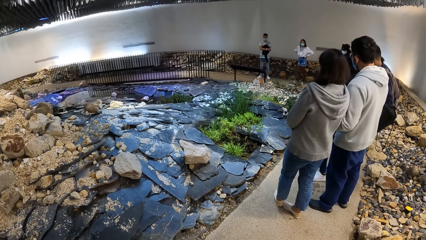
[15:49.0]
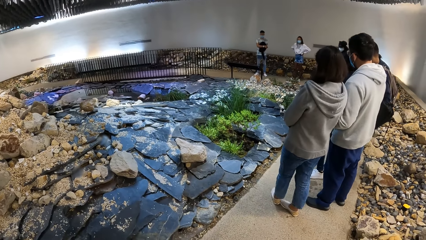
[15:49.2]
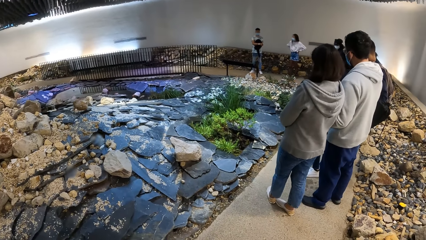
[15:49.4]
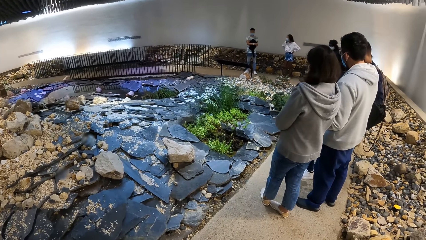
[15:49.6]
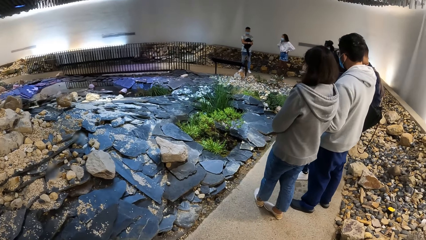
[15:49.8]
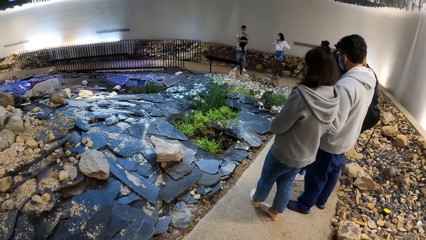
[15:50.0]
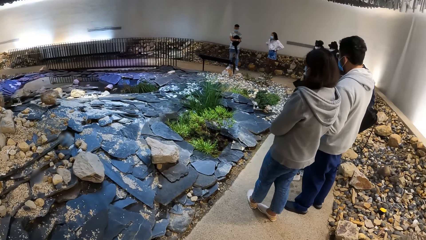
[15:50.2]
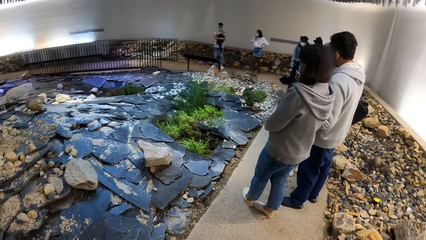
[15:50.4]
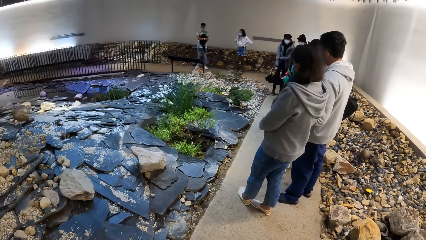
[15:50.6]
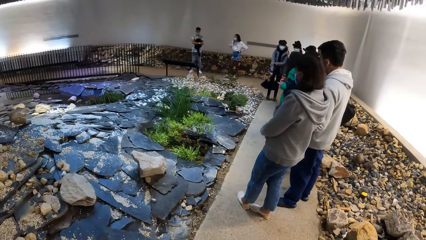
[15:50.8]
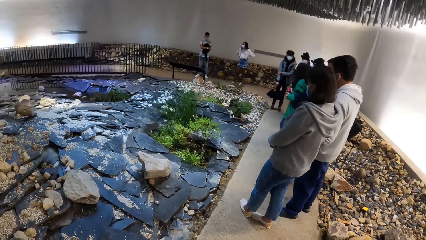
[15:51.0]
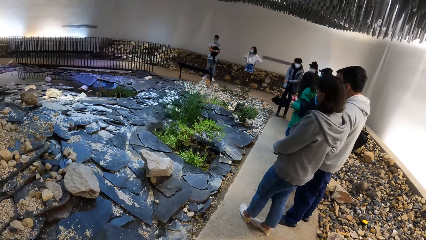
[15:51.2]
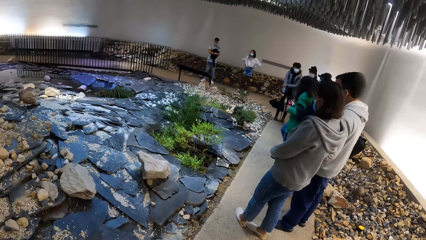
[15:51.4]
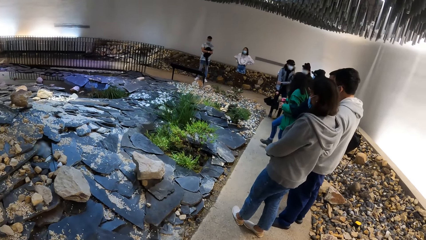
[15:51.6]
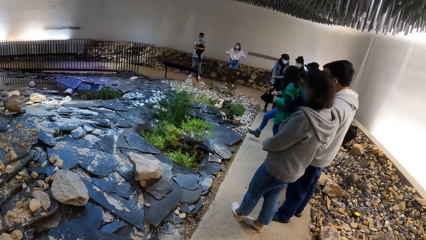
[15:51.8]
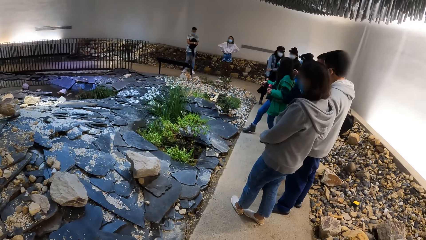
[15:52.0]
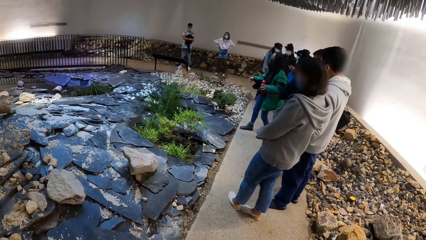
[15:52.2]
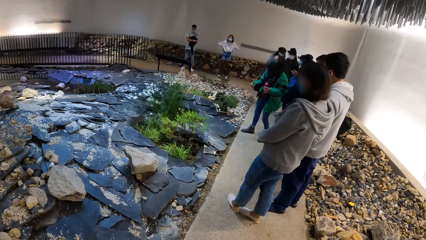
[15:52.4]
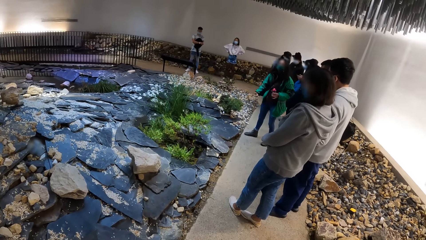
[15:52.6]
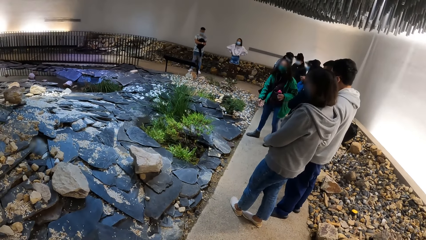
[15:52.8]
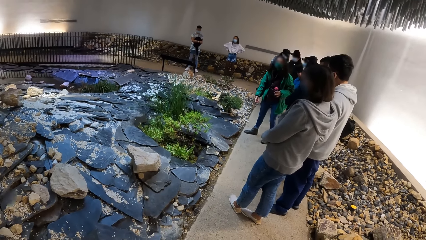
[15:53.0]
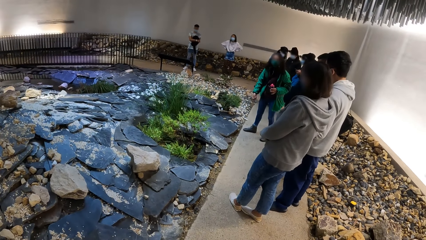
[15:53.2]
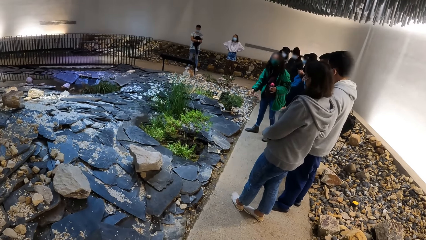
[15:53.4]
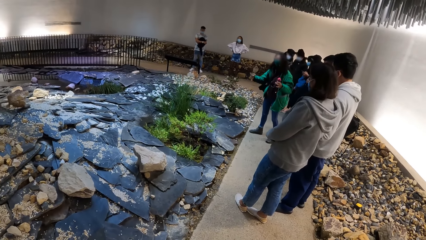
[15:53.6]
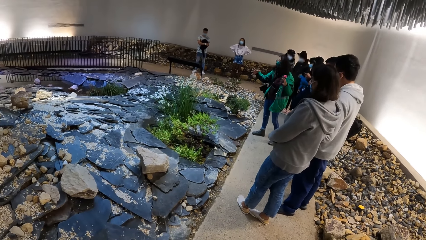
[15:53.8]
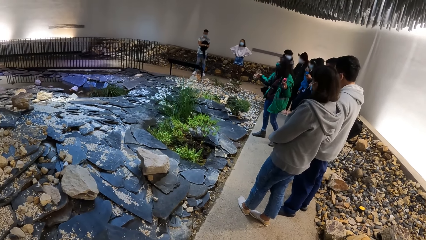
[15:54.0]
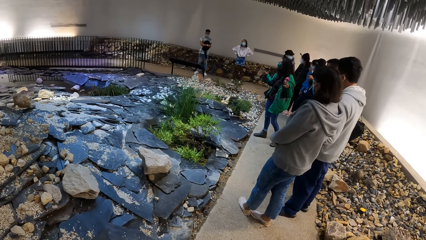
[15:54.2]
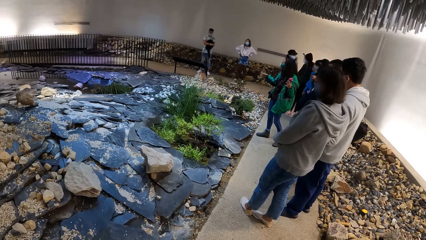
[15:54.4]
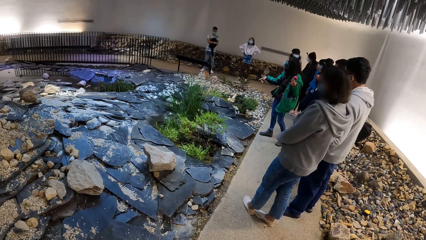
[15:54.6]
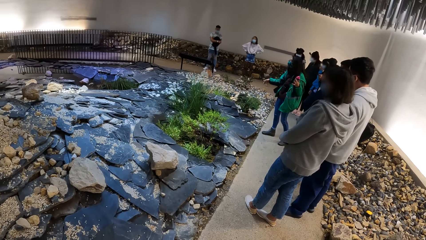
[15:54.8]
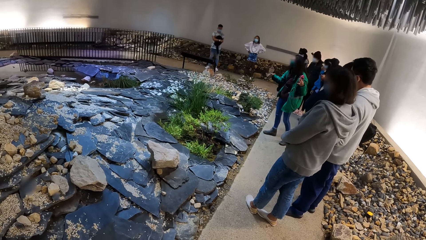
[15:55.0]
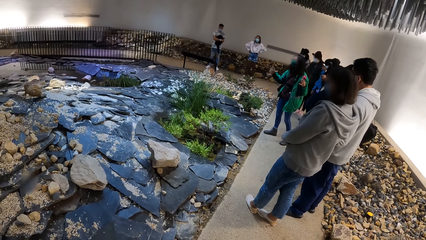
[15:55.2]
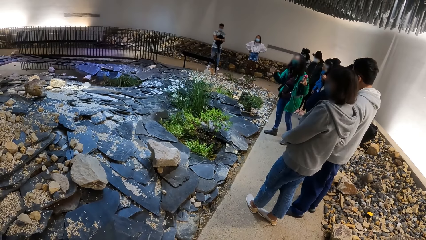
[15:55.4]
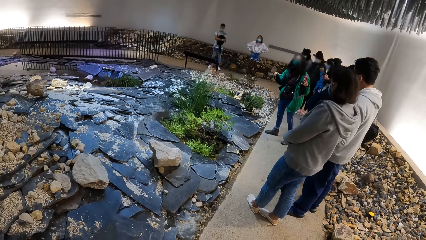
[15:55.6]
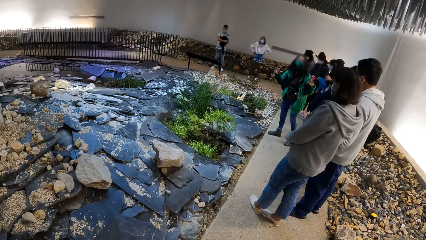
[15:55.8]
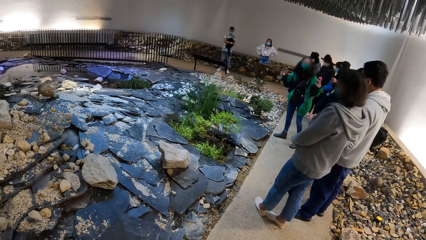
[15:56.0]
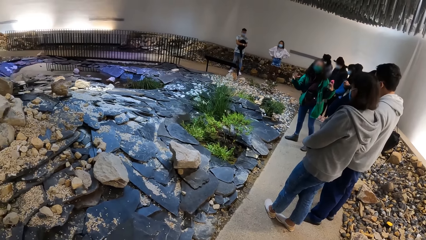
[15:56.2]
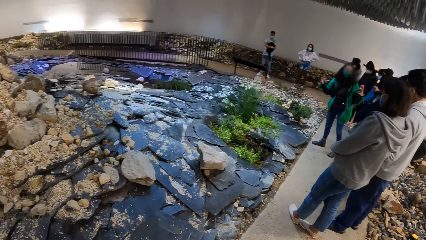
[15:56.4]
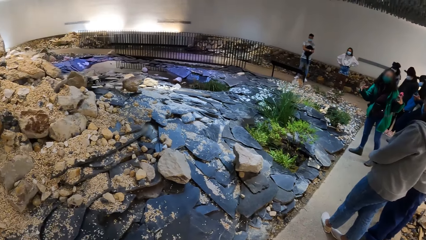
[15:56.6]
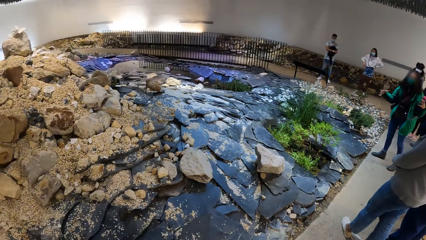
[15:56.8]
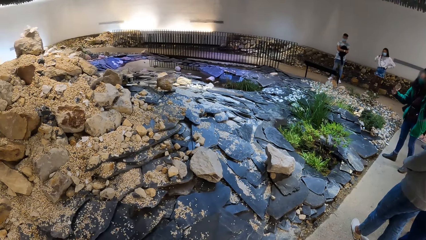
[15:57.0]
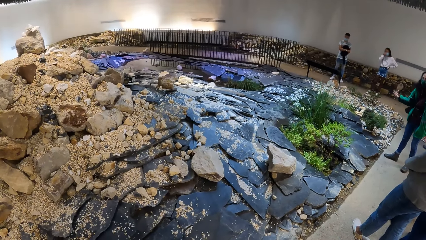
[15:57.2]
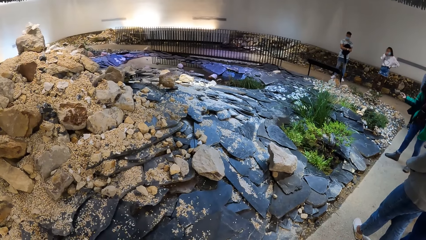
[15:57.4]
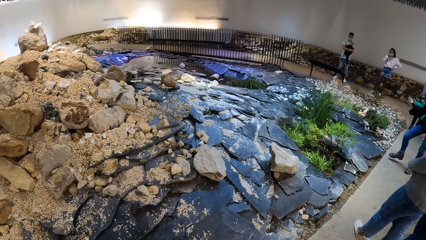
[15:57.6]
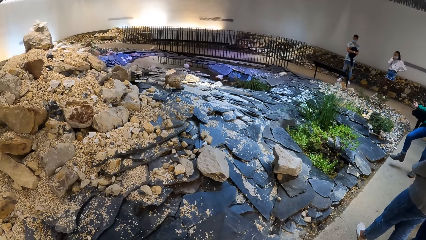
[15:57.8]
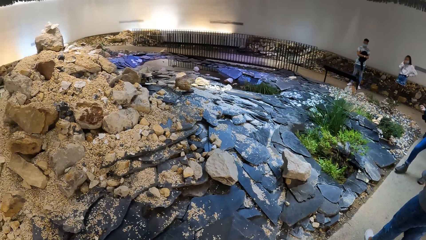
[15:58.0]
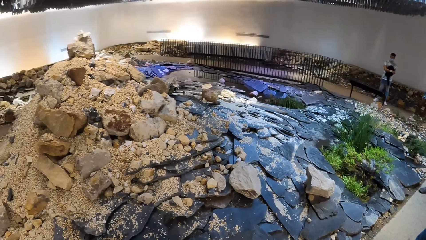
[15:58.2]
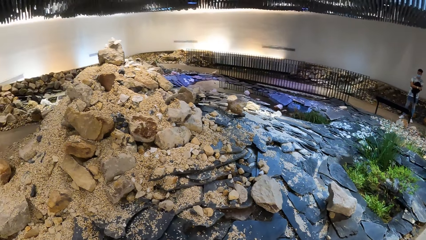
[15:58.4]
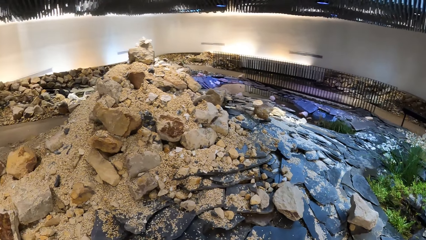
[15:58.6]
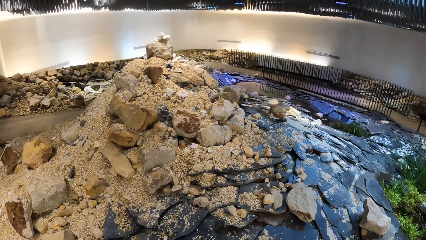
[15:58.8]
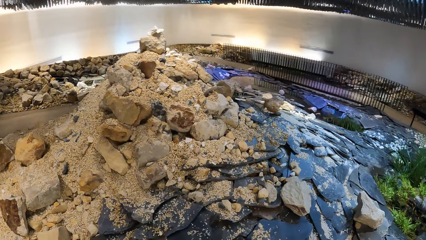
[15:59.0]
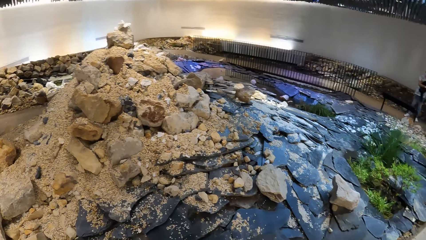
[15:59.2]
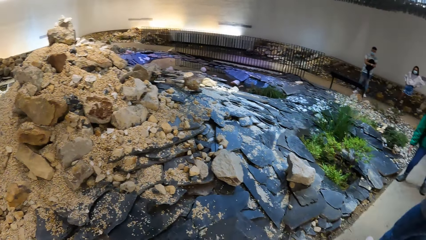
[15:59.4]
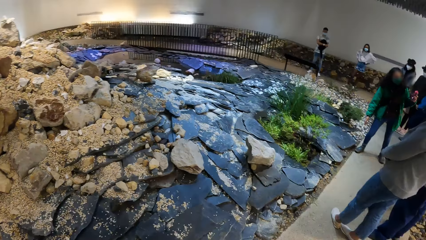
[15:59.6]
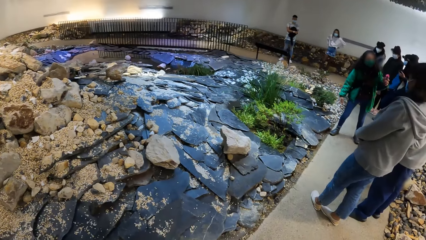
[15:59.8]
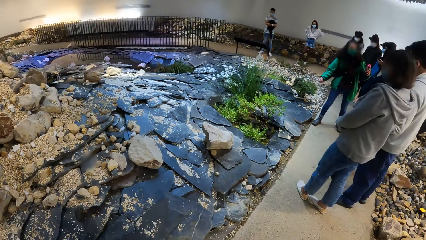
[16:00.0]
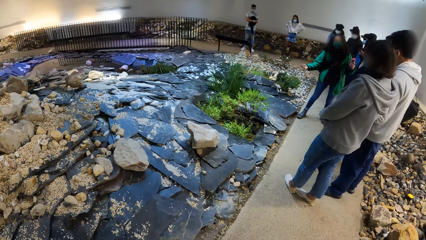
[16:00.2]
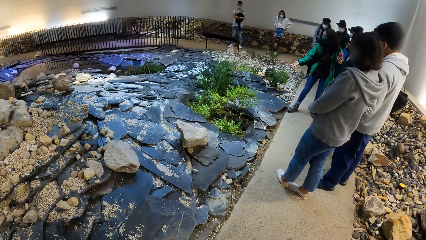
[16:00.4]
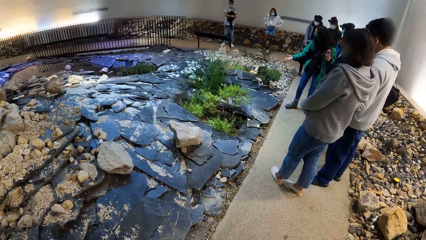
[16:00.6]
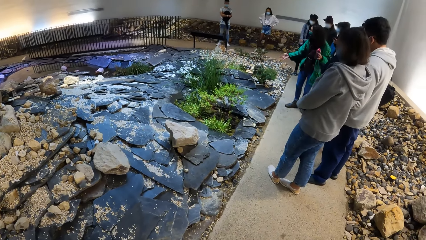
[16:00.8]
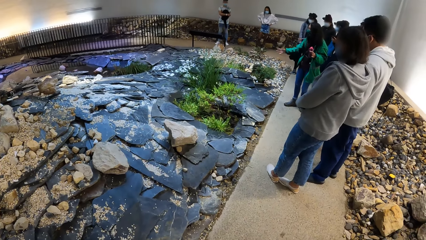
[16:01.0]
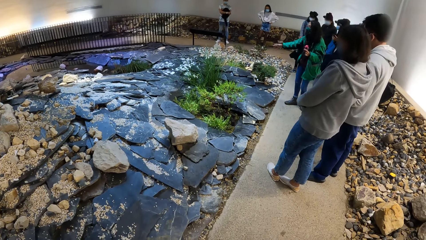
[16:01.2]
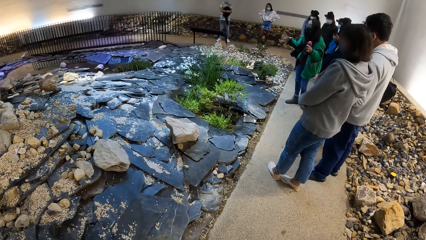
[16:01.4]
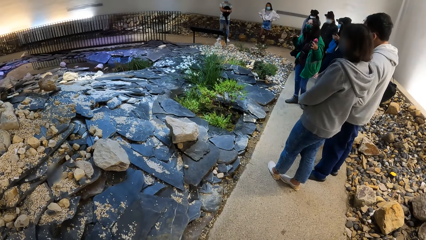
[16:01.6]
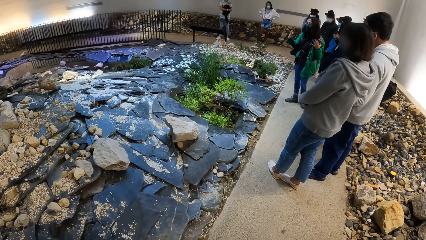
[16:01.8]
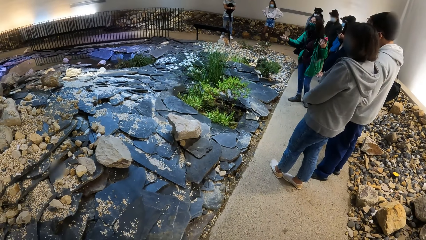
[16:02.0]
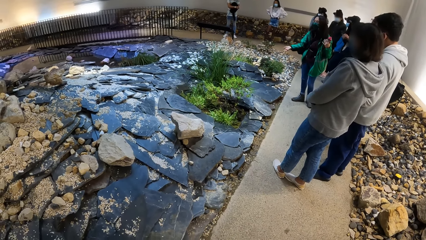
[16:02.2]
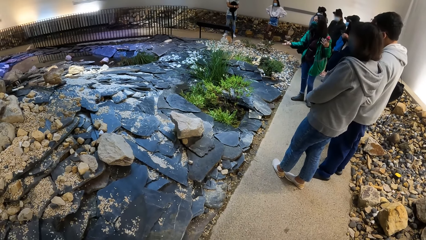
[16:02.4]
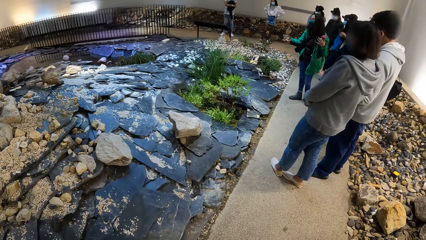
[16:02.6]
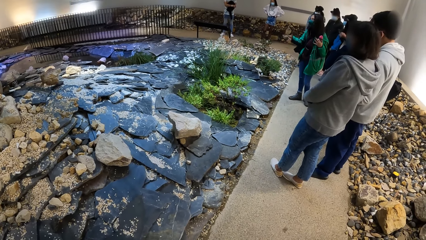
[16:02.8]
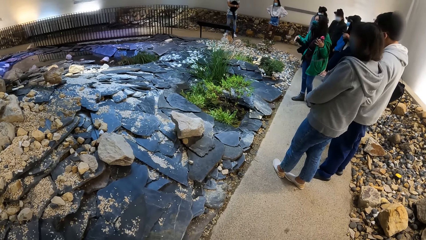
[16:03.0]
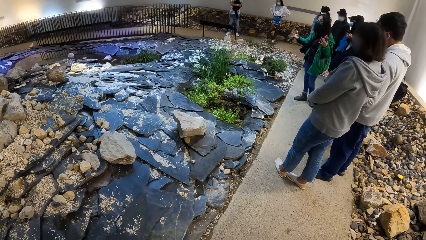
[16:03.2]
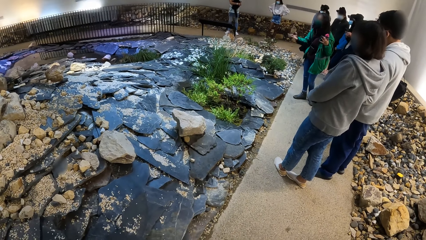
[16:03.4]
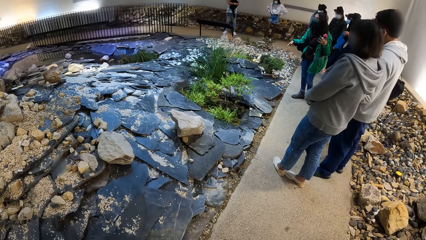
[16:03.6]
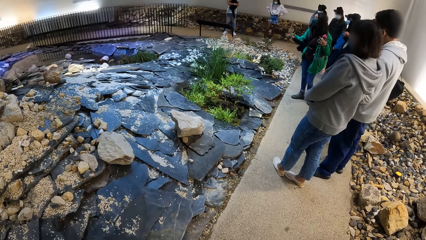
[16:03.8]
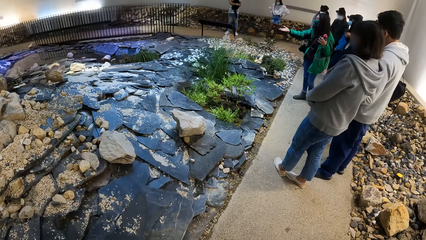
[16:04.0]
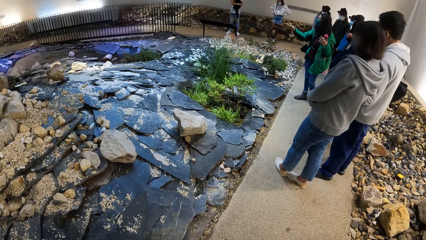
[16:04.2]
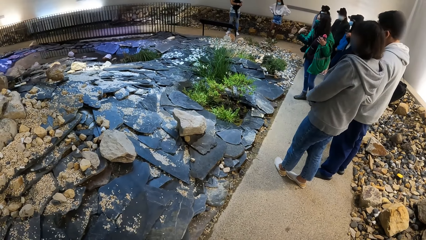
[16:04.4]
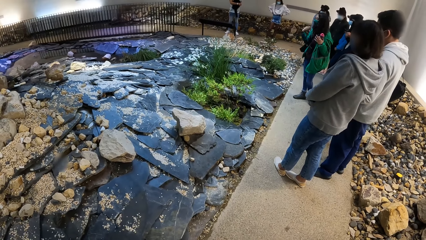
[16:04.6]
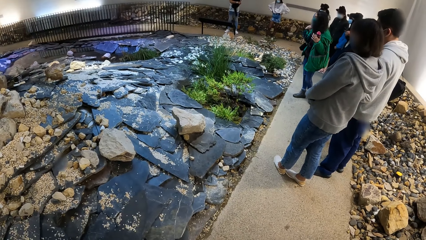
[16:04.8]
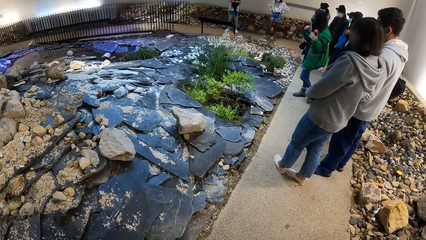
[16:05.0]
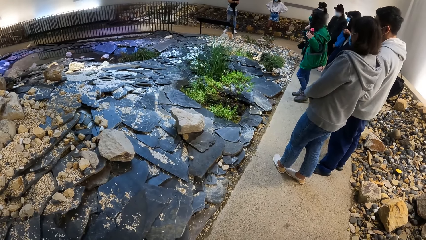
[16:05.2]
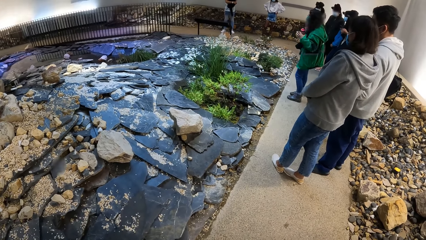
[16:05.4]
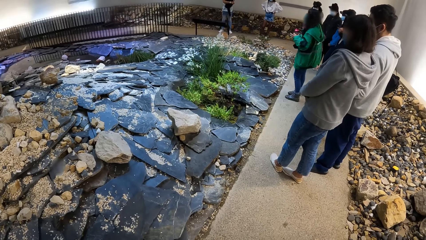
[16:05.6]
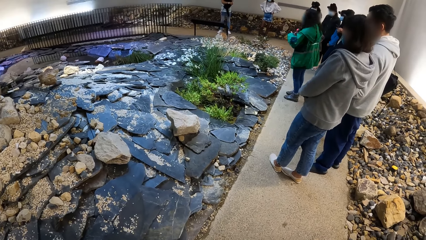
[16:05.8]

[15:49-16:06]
The camera wearer stands in the house.
